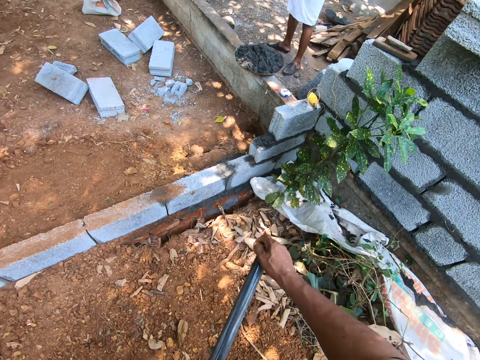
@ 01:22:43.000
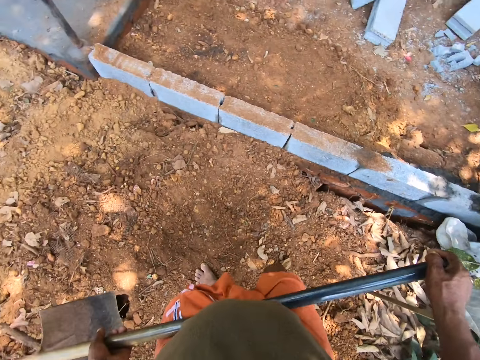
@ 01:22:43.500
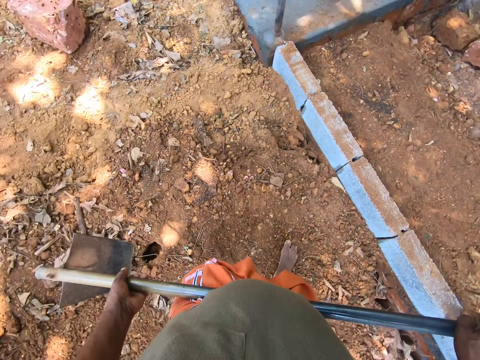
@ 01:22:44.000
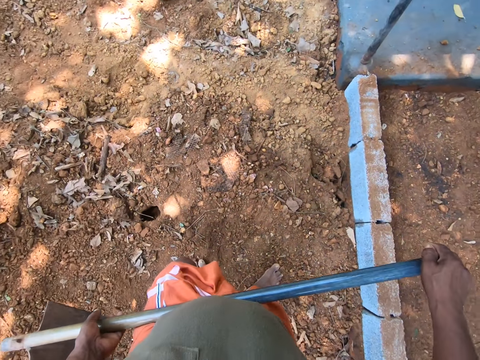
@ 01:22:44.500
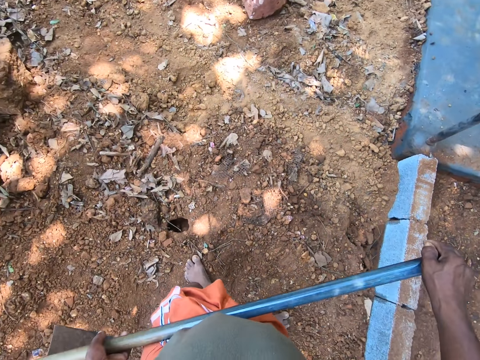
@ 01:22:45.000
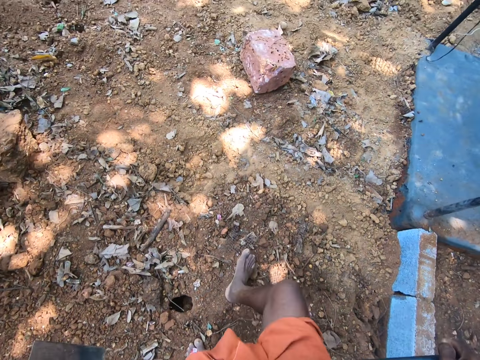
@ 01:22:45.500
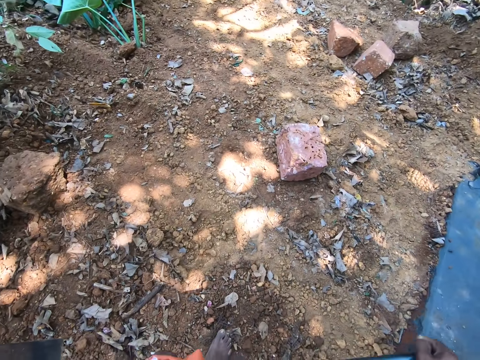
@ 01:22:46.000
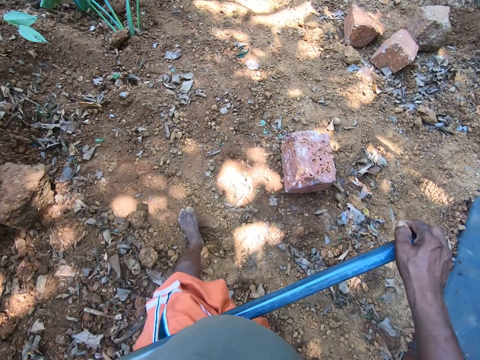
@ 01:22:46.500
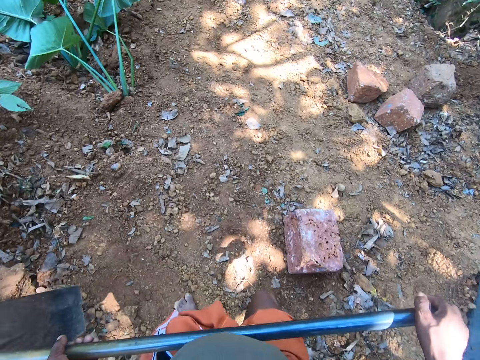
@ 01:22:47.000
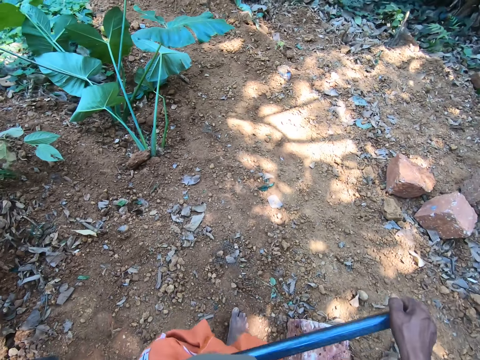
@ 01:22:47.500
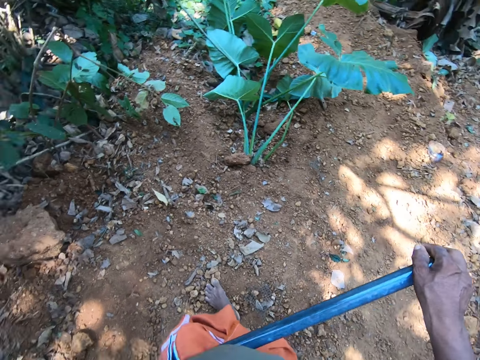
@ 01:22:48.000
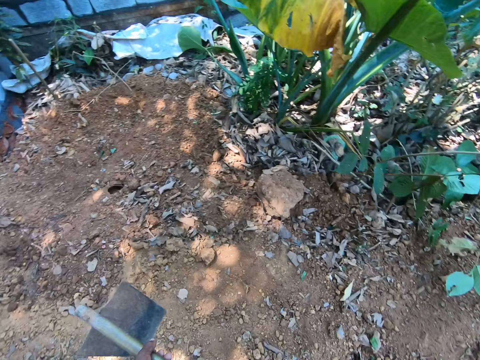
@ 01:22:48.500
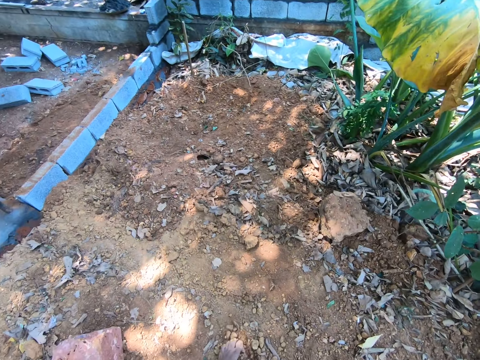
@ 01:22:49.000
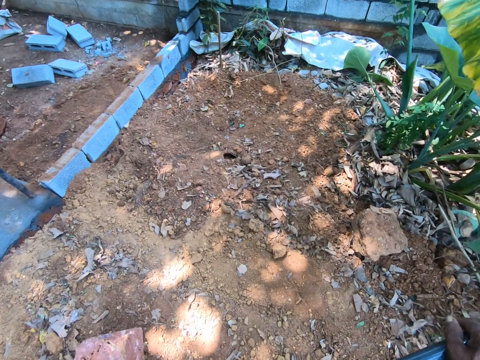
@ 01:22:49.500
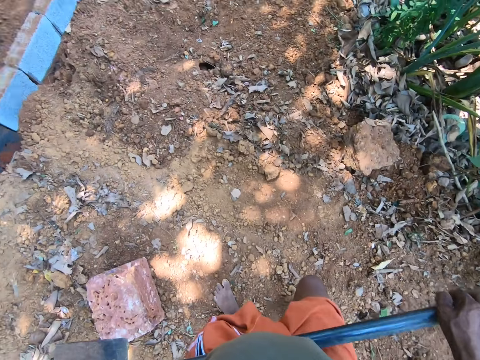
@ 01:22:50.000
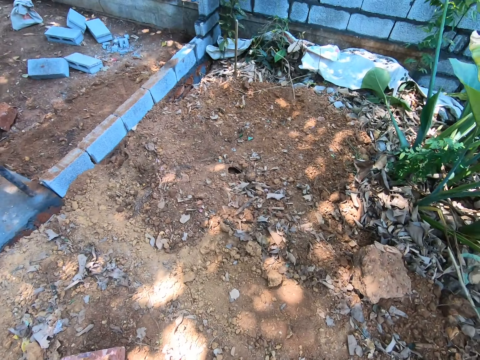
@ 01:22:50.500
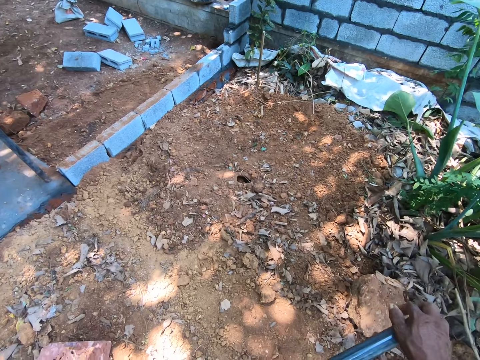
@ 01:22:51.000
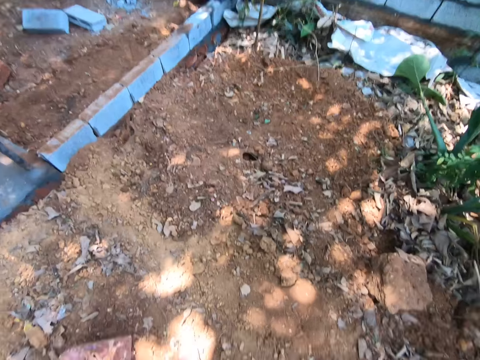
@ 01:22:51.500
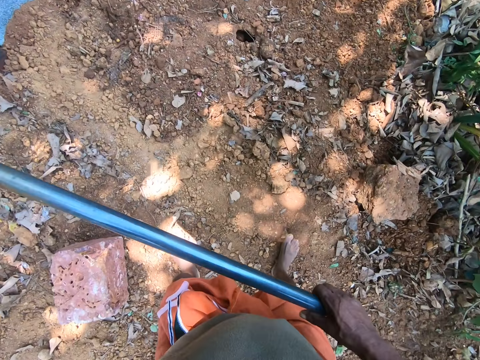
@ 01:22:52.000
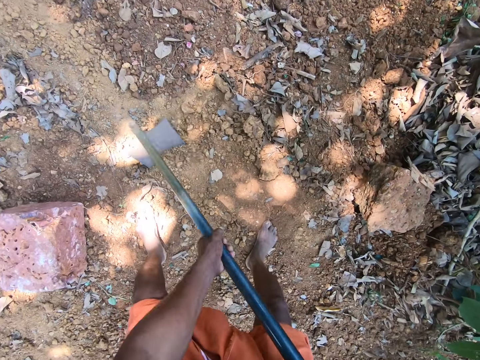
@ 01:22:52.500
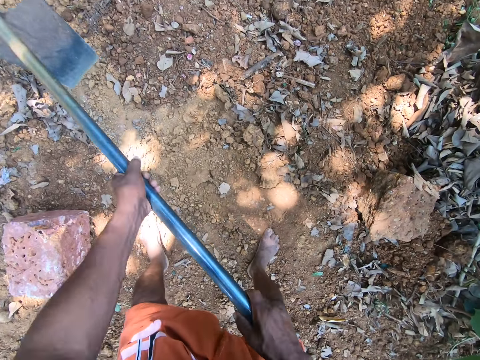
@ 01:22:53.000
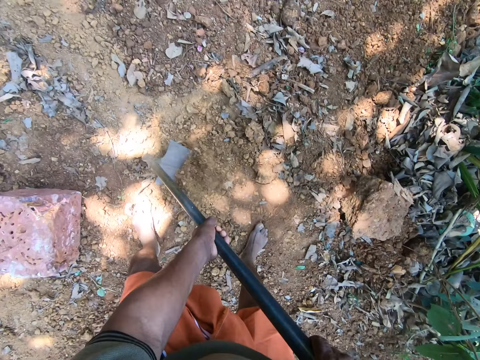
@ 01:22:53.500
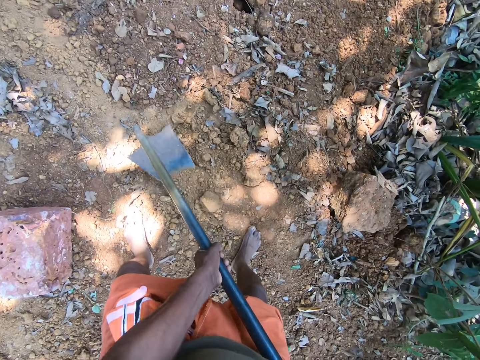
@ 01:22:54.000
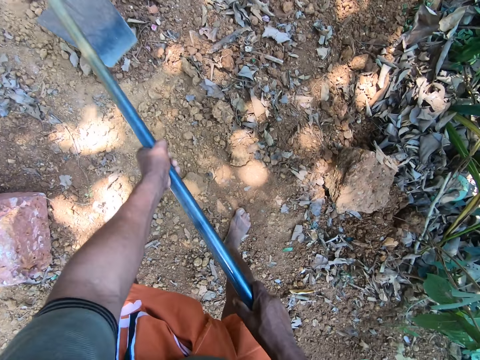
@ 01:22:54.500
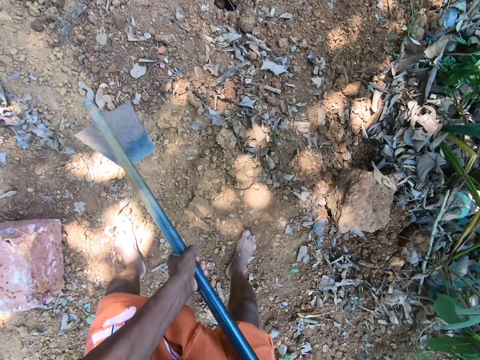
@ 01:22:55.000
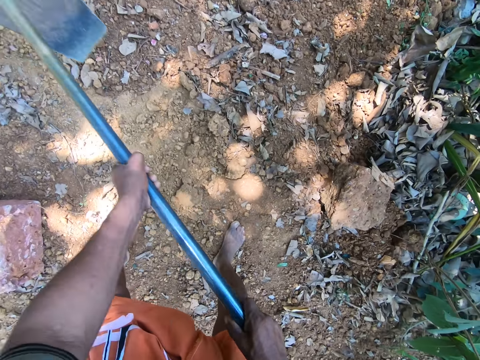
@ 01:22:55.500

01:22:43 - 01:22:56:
The camera wearer walks around the compound. They dig the ground with the hoe in both hands.

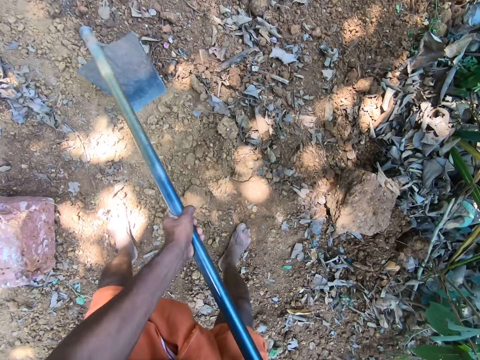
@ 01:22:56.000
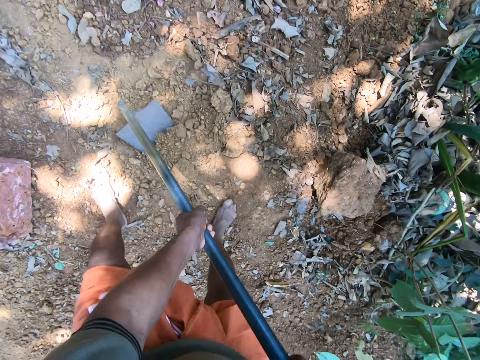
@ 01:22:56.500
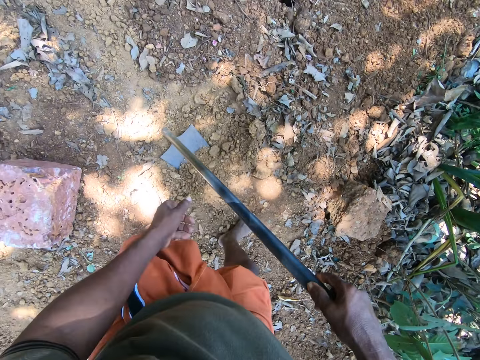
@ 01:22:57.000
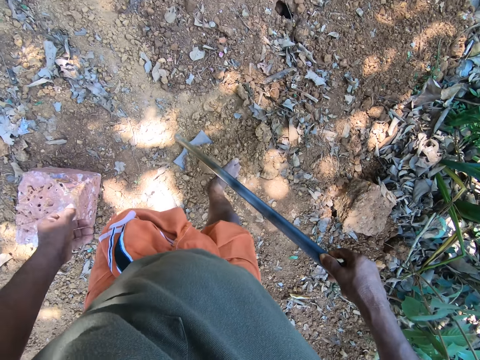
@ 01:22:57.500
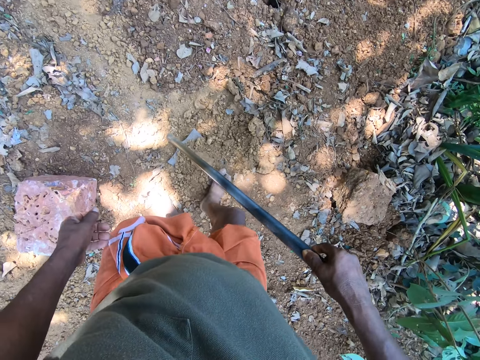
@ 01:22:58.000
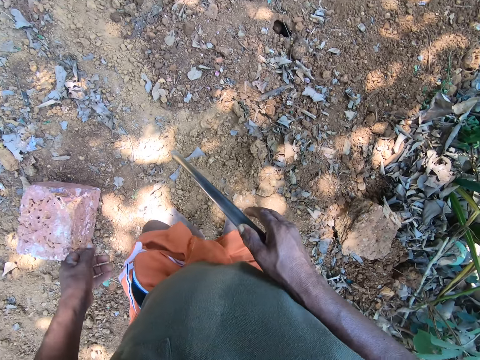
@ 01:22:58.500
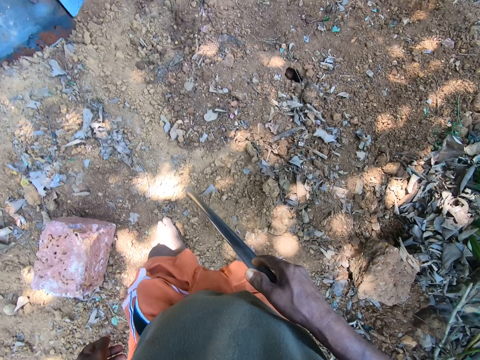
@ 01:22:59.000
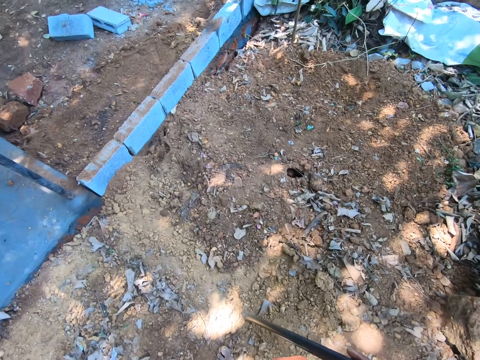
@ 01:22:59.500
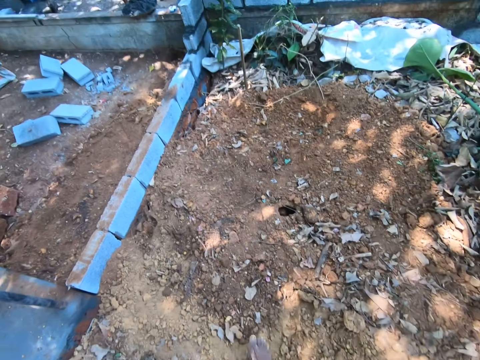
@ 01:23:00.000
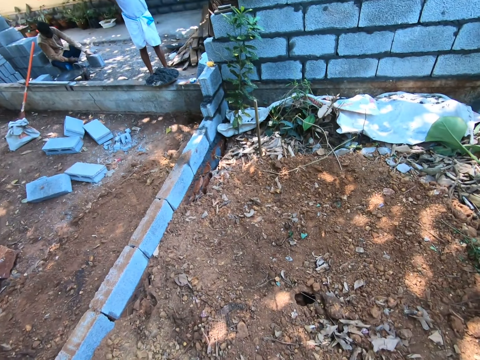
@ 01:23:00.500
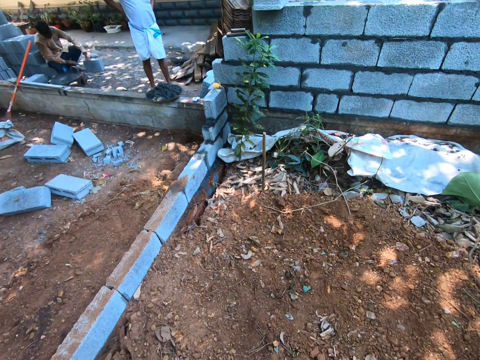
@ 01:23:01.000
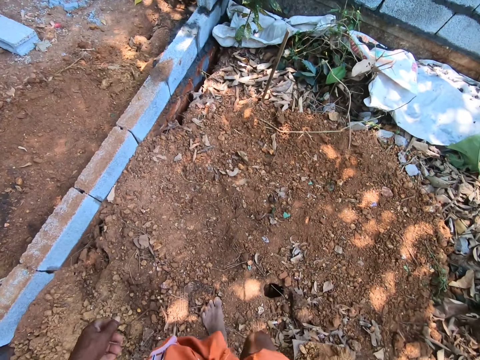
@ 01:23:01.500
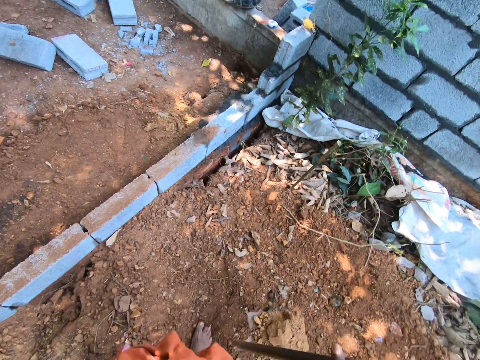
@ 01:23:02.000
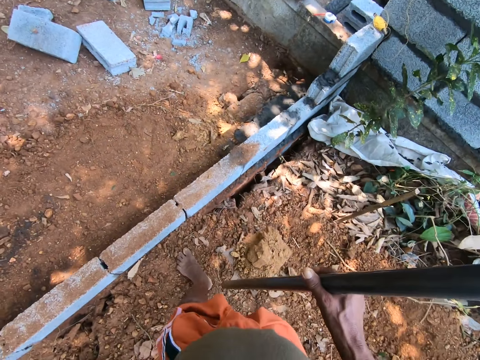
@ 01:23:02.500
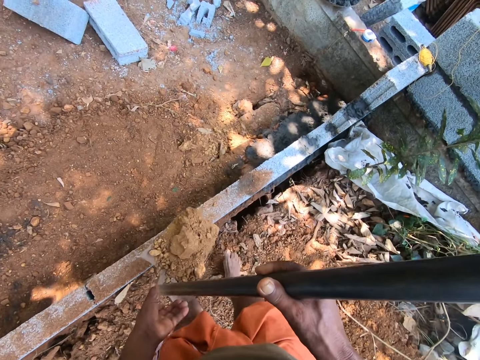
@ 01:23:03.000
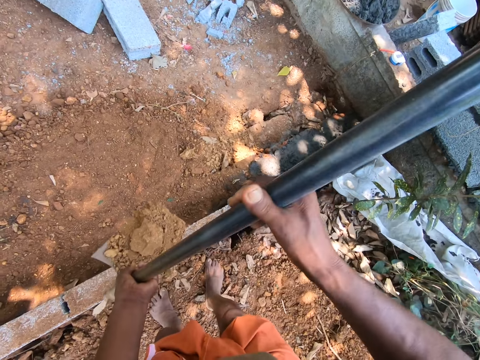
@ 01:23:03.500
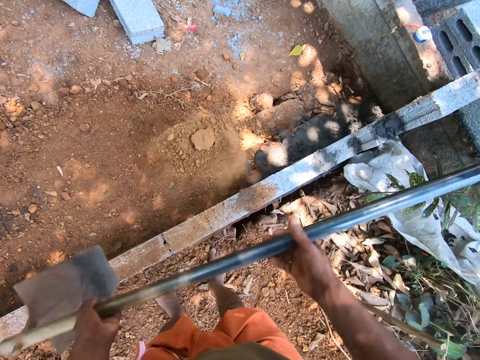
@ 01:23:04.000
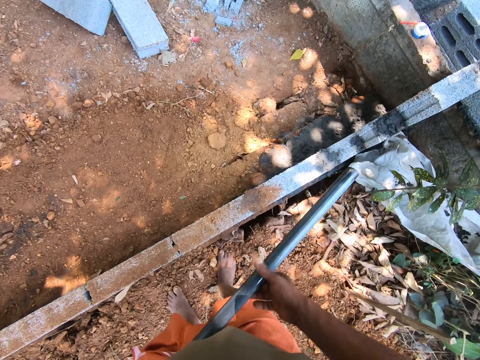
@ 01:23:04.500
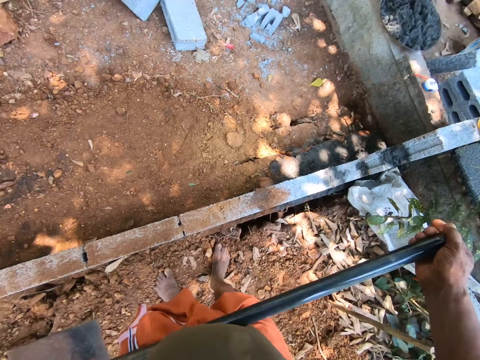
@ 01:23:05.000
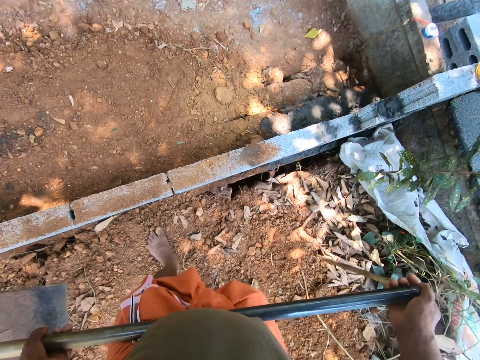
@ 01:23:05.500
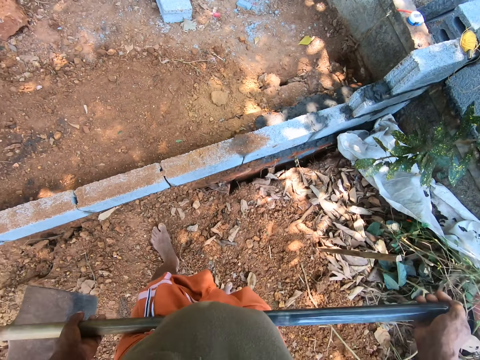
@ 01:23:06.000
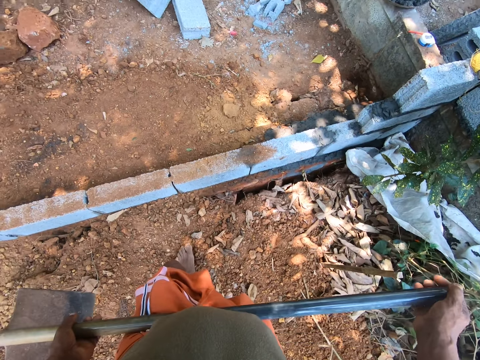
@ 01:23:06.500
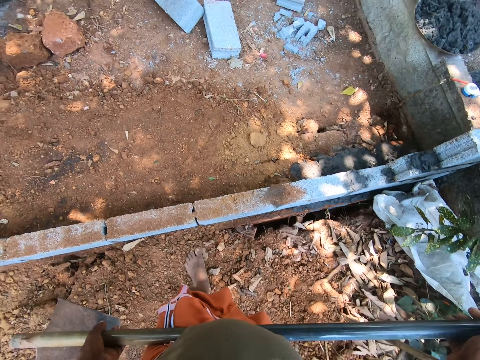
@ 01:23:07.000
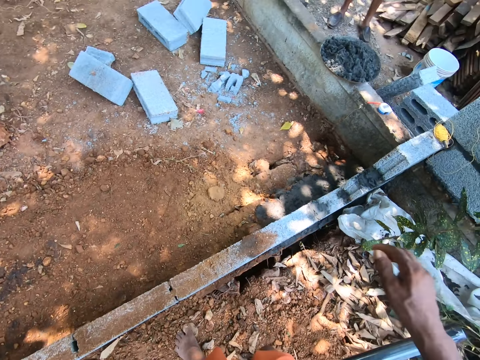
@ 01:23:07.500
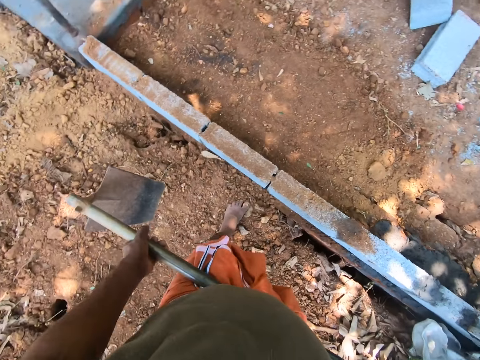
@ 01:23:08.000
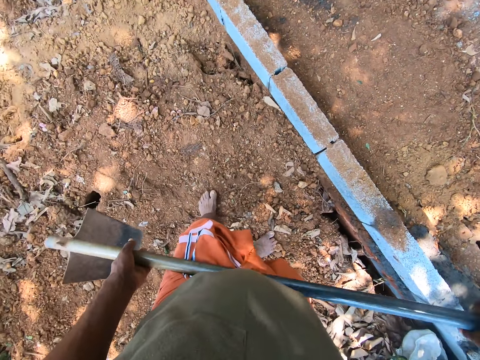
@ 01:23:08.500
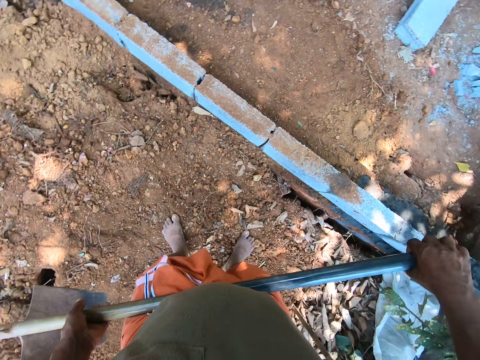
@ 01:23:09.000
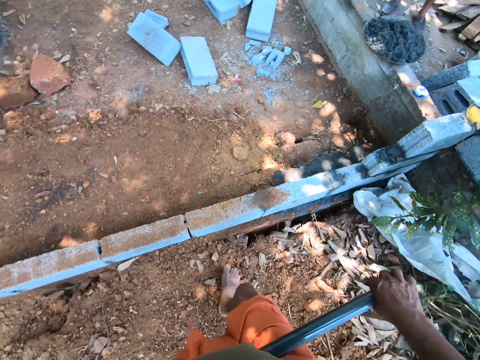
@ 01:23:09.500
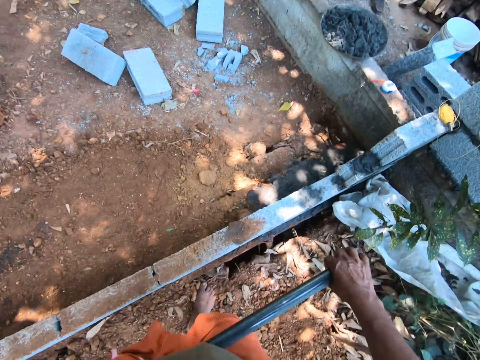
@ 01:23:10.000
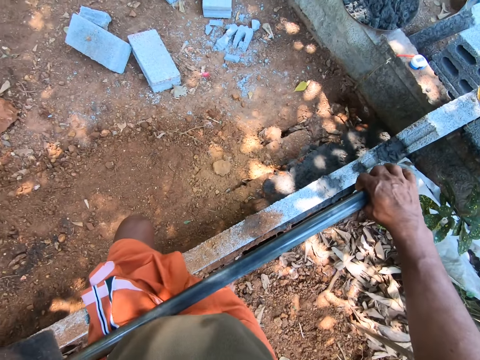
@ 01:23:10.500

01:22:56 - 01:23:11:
The camera wearer moves sand into the hoe with his right leg. He smoothens the sand on the hoe with his left leg. The man interacts with the camera wearer. The camera wearer packs the sand from the ground with the hoe in his right hand. He walks around the compound. He pours the sand on the ground with the hoe in both hands. He talks to the man.
